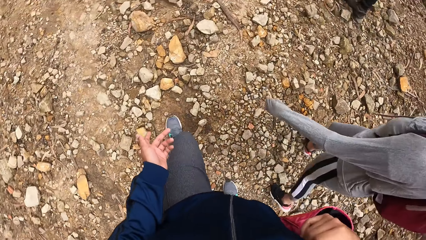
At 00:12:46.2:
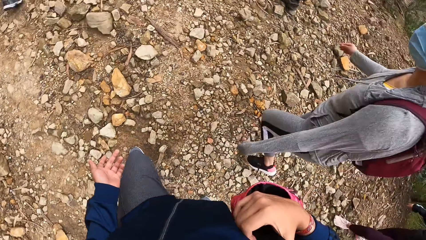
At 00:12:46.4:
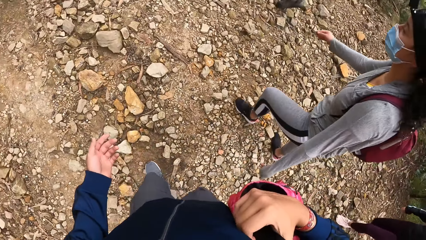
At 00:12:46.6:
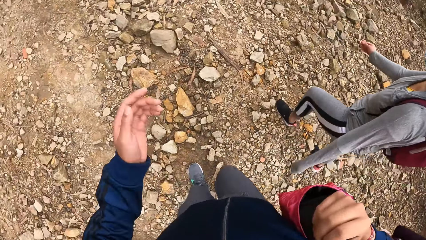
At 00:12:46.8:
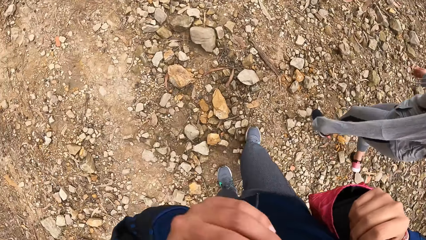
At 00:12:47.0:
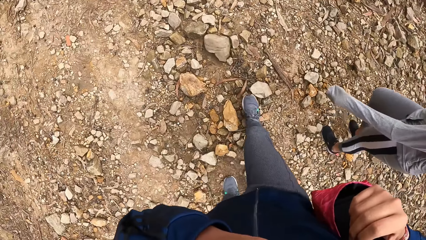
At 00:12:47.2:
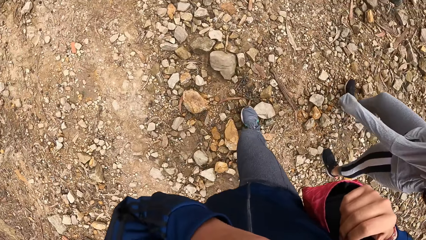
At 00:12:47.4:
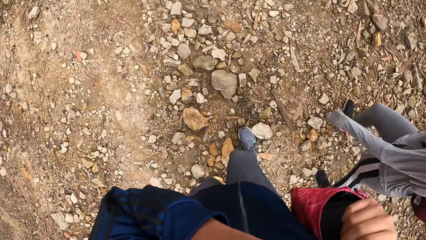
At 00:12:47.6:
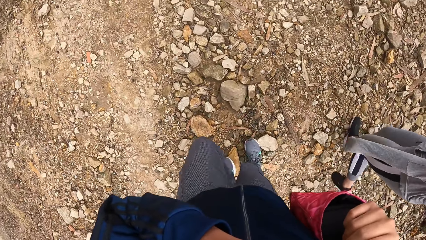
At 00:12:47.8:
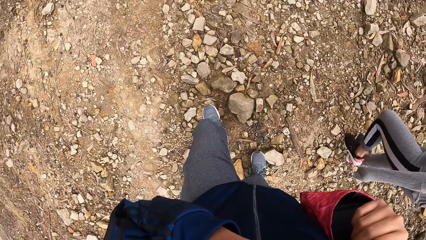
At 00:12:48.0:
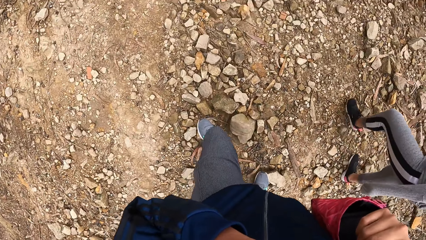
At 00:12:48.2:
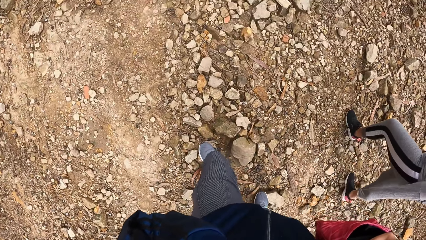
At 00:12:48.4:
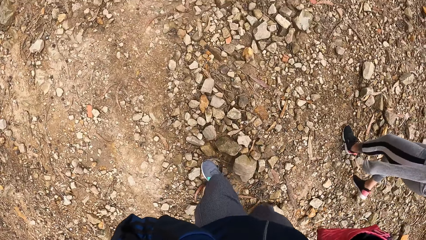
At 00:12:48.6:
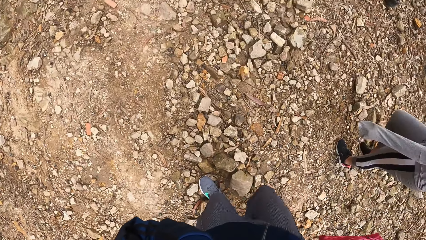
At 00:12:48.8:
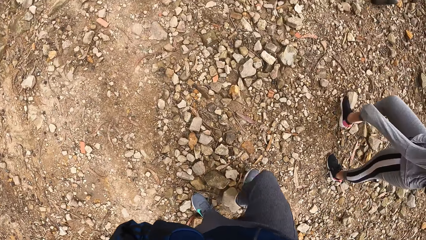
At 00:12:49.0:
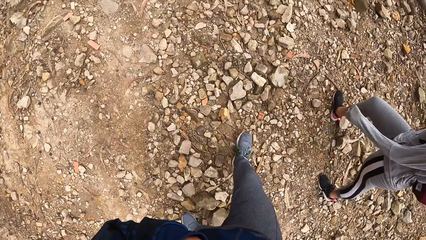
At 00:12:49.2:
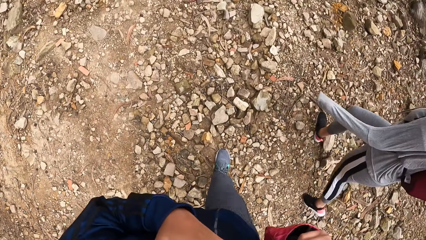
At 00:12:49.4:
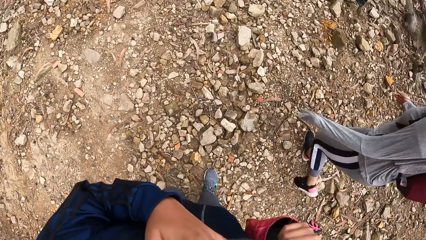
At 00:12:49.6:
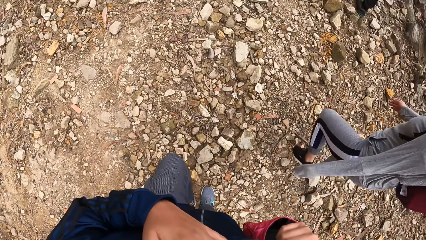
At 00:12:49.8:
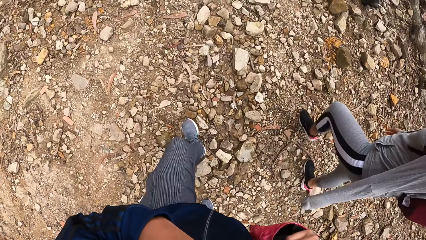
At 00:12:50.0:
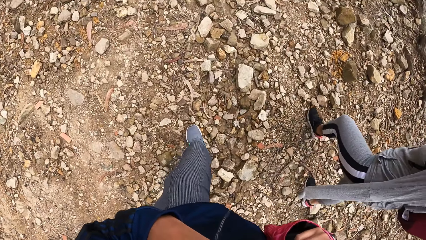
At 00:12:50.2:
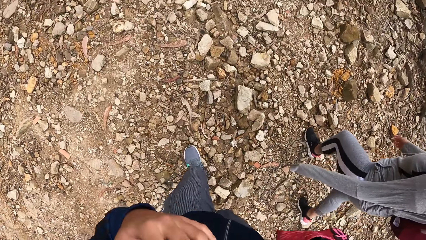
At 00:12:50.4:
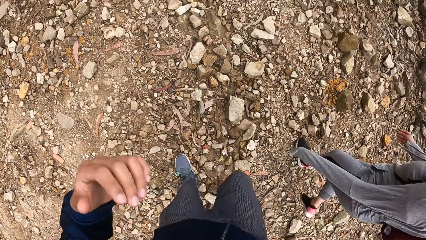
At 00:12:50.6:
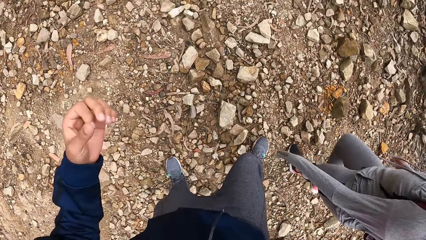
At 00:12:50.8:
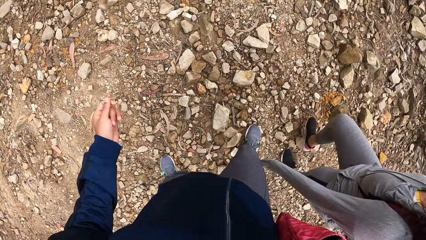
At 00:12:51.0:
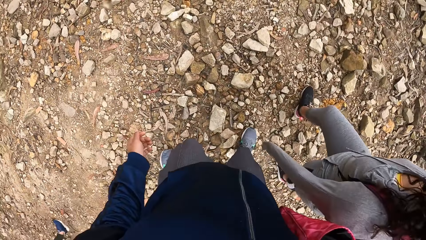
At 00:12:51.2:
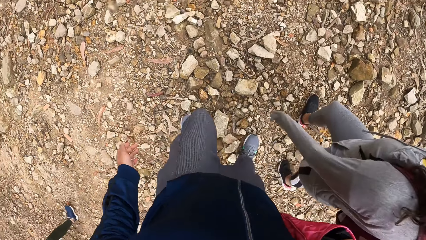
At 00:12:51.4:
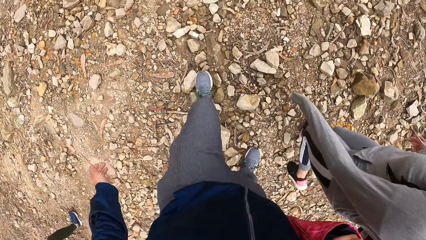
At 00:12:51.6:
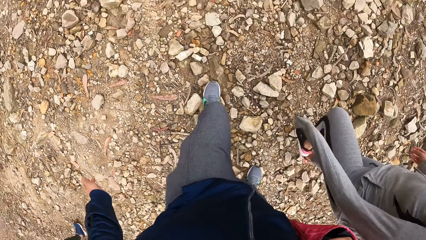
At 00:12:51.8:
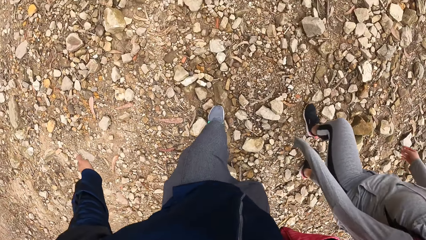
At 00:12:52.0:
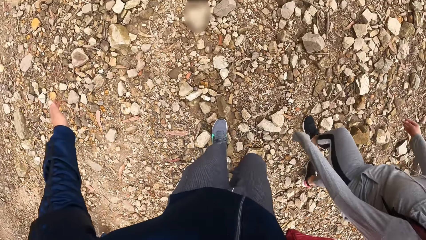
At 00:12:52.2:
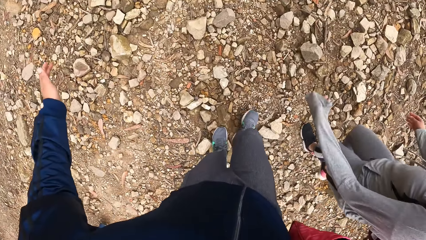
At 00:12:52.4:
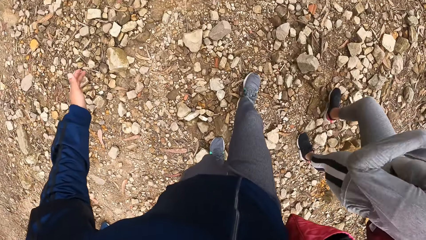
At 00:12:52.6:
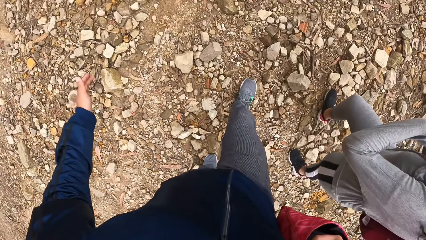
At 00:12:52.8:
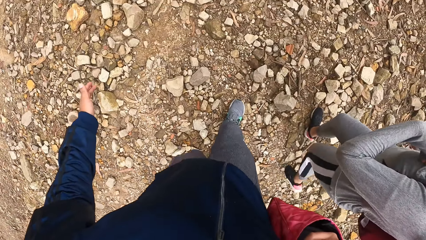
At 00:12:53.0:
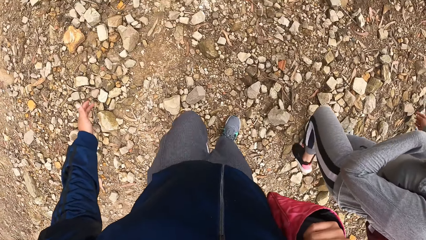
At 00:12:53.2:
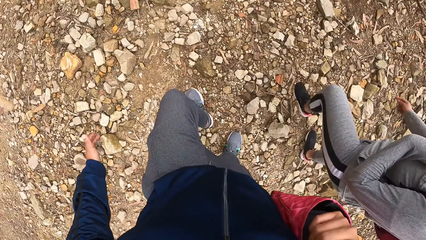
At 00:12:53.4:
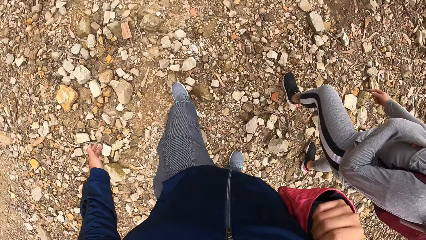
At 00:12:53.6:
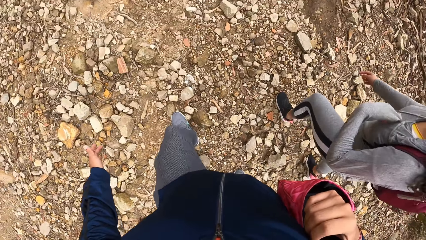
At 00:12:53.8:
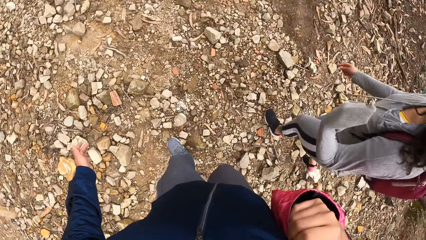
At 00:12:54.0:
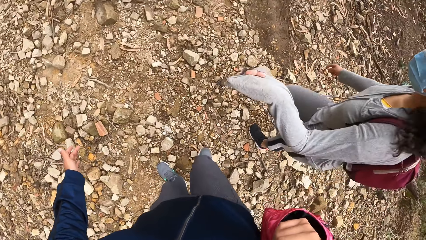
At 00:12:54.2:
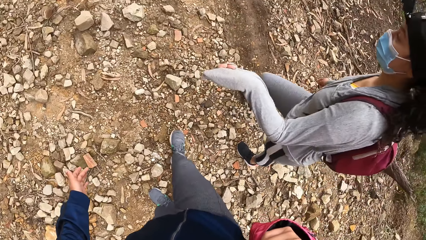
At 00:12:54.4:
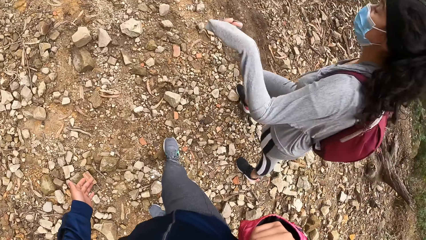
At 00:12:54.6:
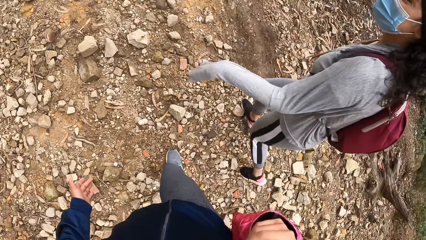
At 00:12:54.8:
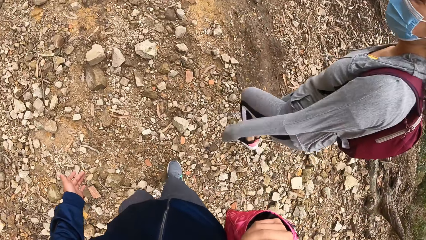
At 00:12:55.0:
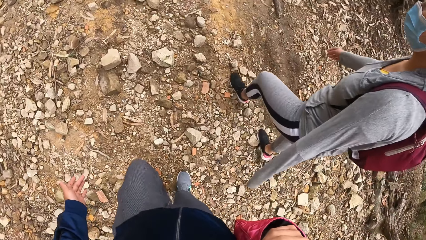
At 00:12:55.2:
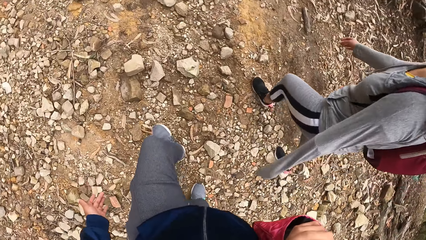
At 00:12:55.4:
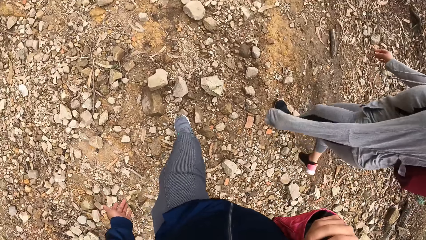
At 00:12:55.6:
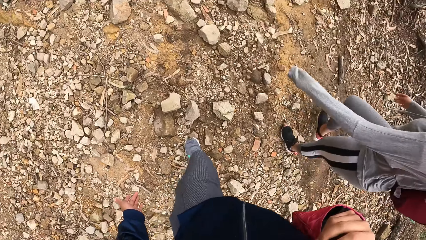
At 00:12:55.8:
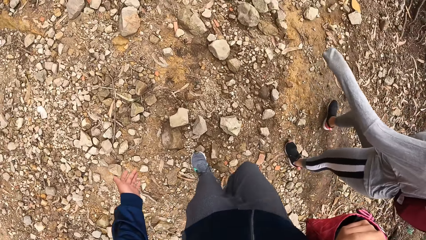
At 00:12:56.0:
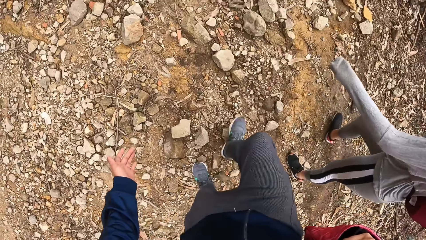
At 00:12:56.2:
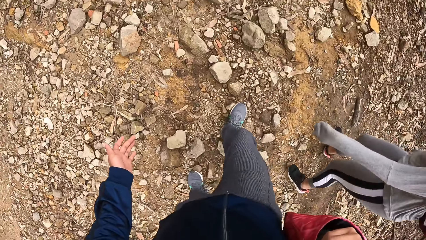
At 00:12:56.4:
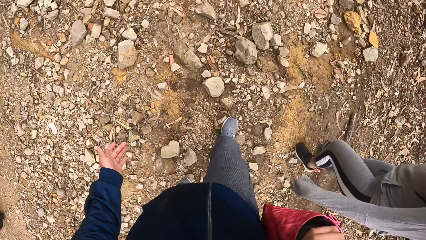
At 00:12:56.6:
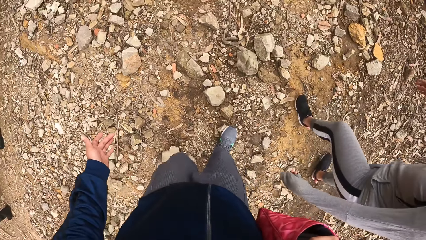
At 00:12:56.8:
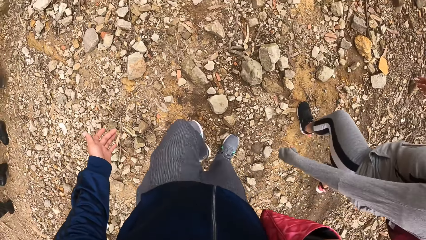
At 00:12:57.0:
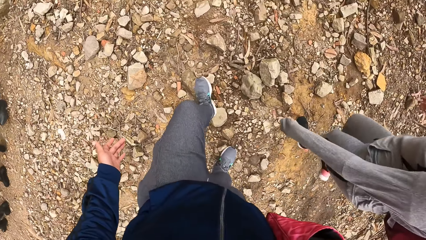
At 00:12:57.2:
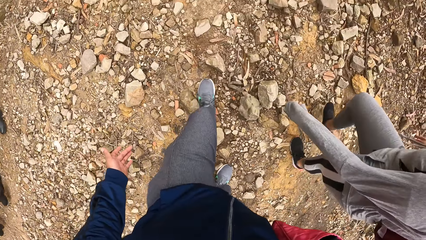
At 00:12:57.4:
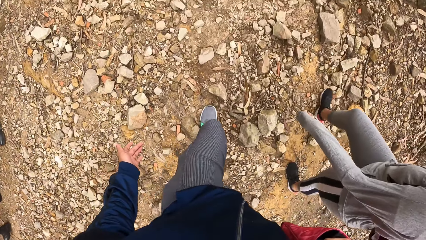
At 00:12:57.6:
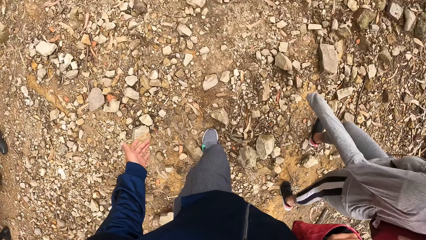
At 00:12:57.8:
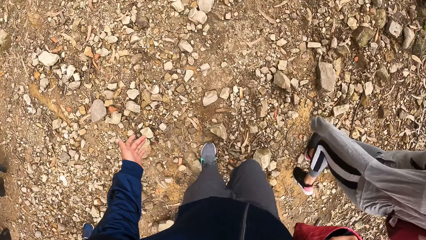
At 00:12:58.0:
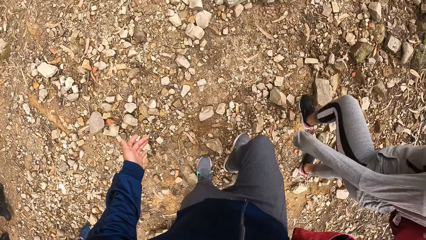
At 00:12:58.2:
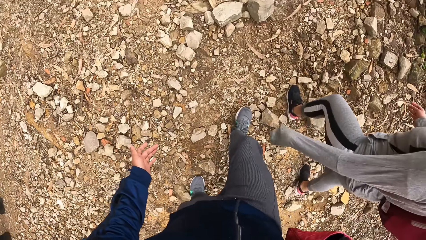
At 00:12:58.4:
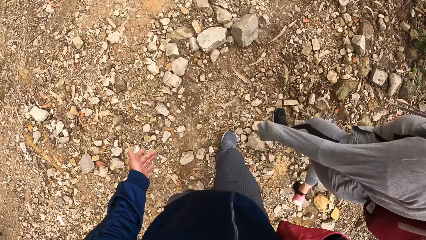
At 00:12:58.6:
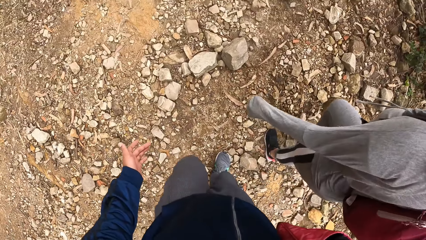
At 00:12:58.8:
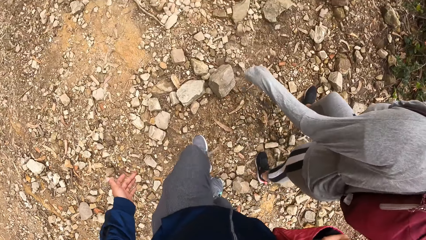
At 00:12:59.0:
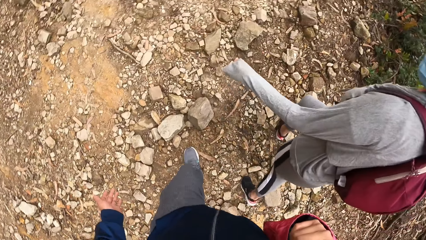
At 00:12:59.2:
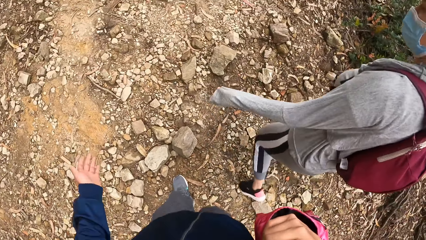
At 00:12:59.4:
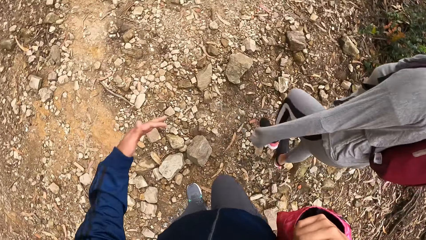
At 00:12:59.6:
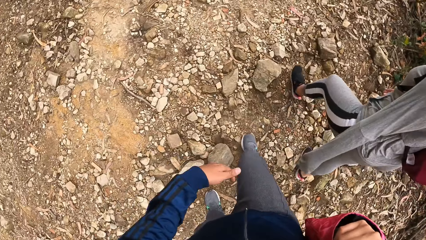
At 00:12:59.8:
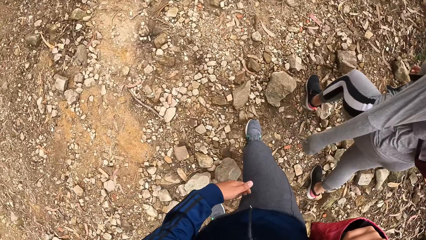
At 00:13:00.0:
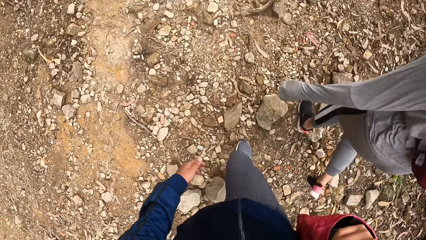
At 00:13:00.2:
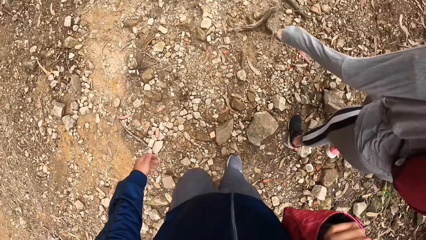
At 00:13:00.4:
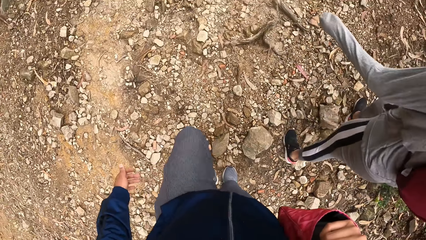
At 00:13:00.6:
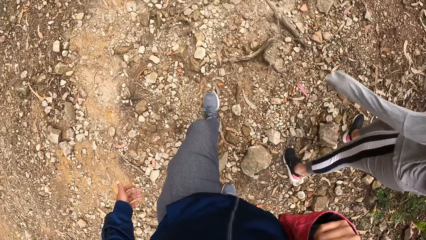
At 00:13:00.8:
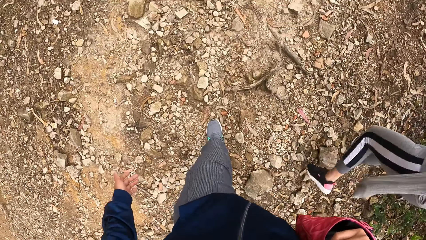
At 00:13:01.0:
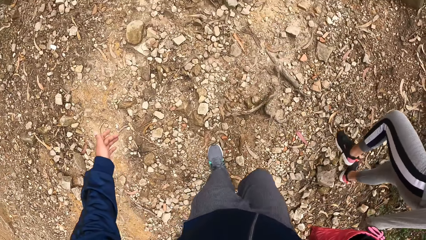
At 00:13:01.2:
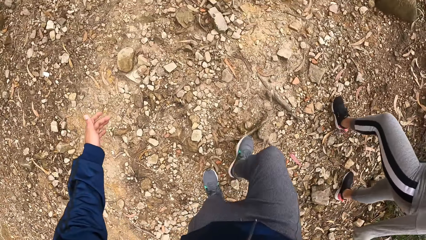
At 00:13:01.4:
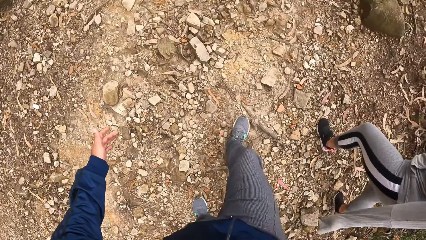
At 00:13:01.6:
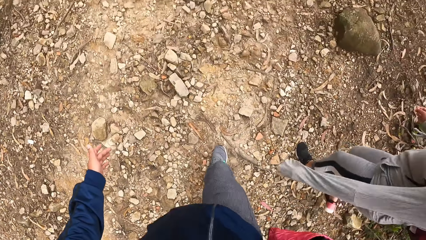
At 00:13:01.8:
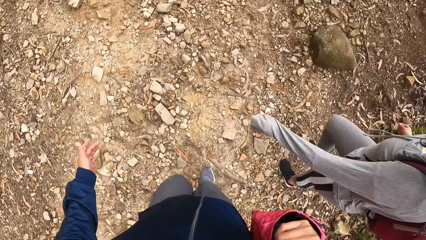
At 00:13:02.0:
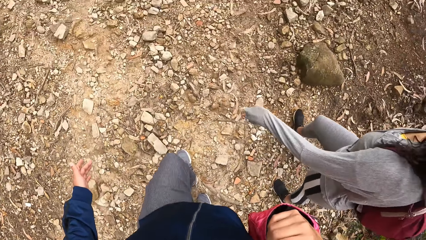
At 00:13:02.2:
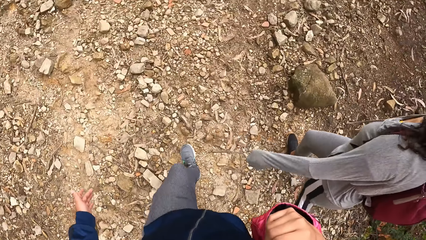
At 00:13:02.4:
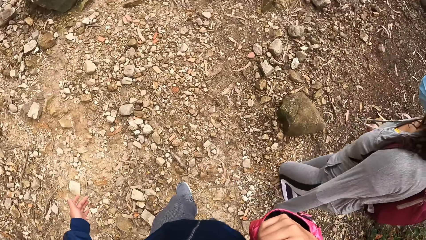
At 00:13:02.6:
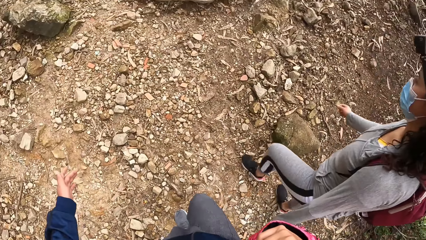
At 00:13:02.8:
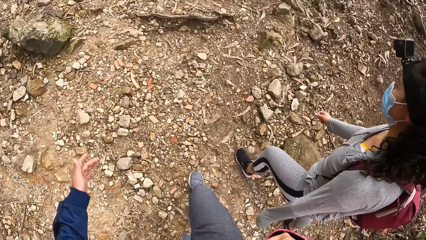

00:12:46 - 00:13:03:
The camera wearer raises his left hand to his face. A woman walks. The camera wearer walks.
